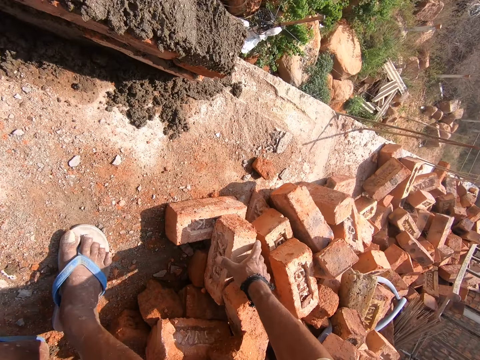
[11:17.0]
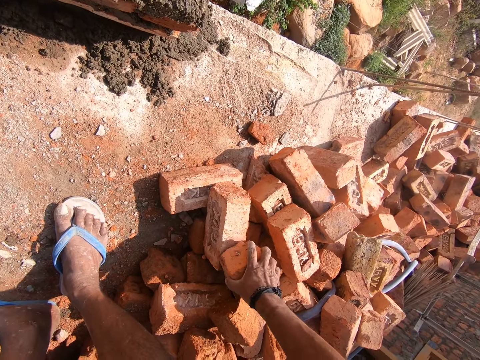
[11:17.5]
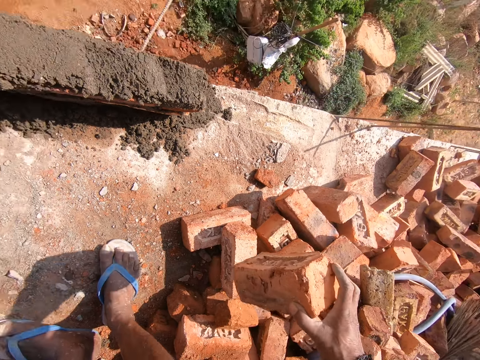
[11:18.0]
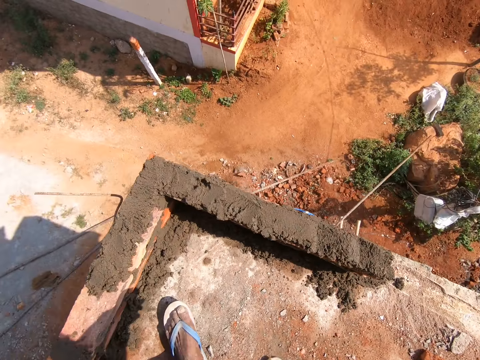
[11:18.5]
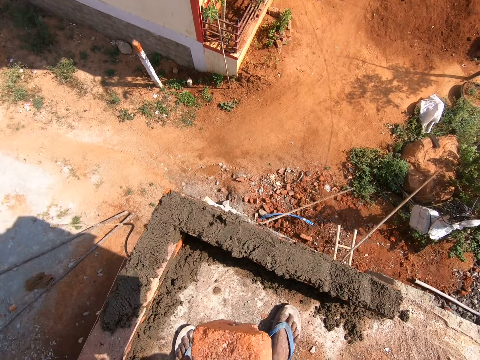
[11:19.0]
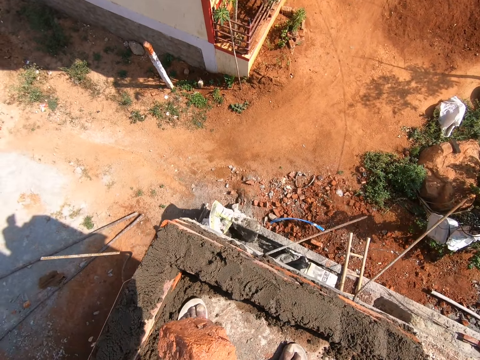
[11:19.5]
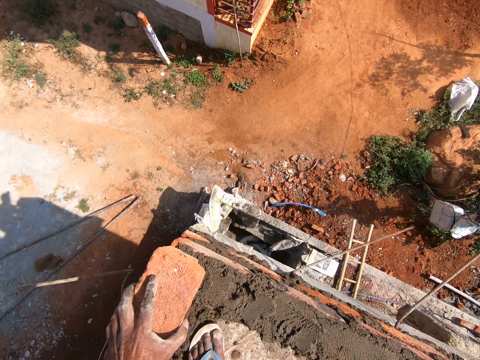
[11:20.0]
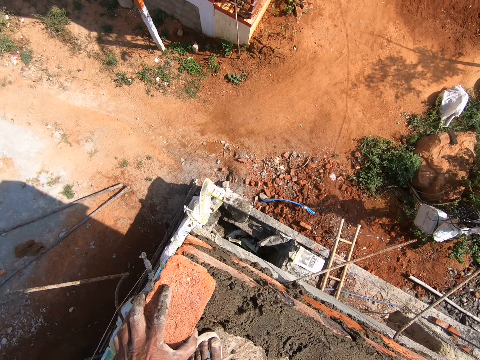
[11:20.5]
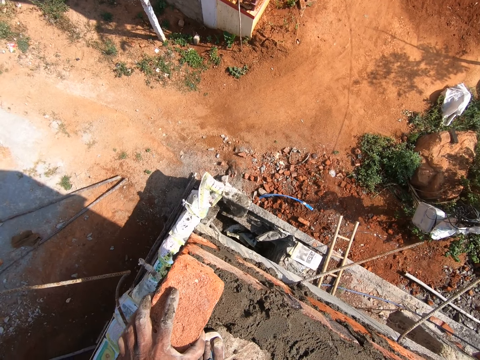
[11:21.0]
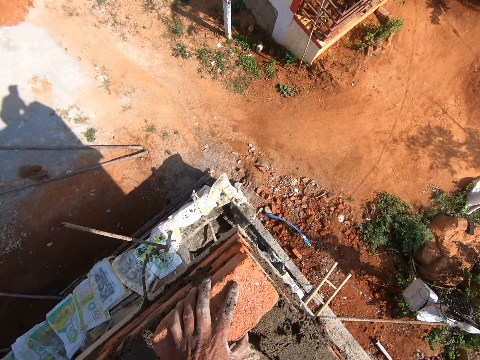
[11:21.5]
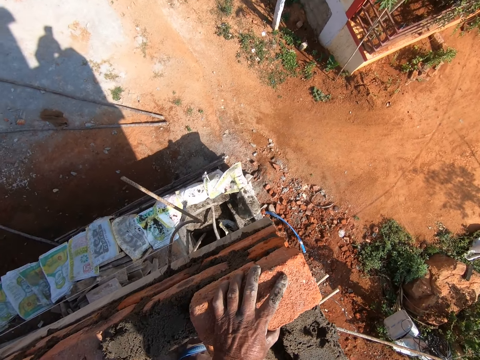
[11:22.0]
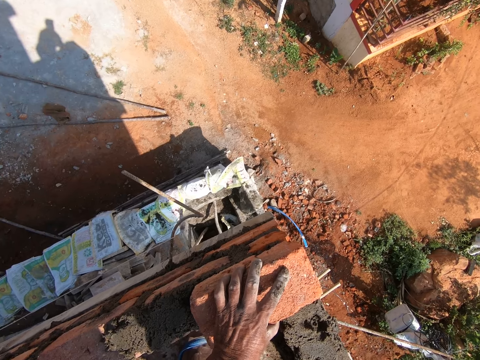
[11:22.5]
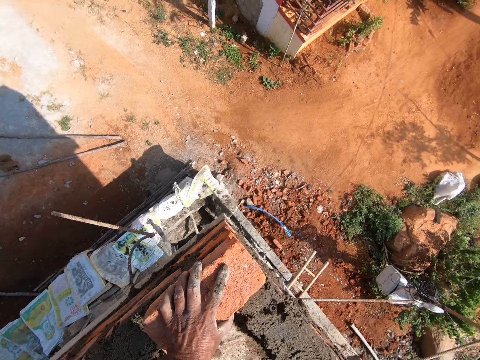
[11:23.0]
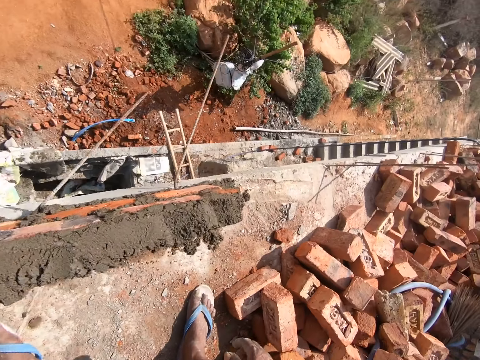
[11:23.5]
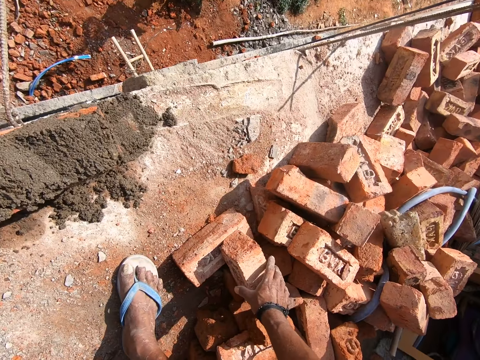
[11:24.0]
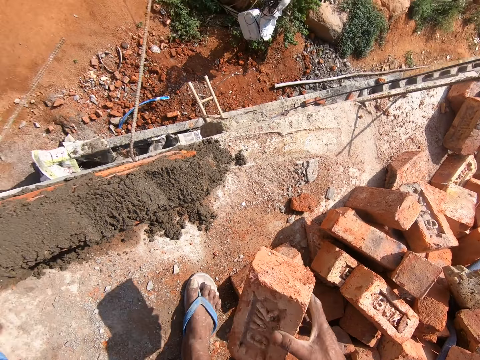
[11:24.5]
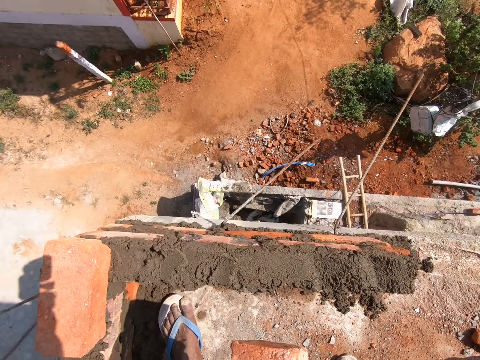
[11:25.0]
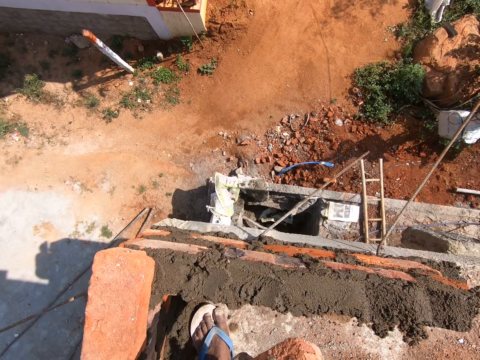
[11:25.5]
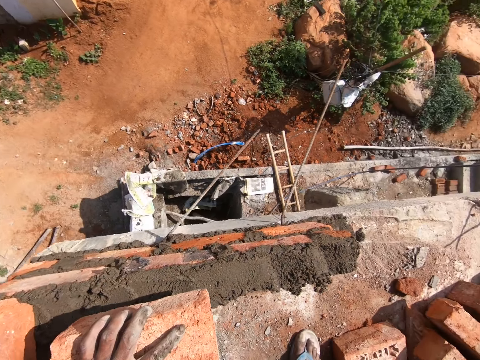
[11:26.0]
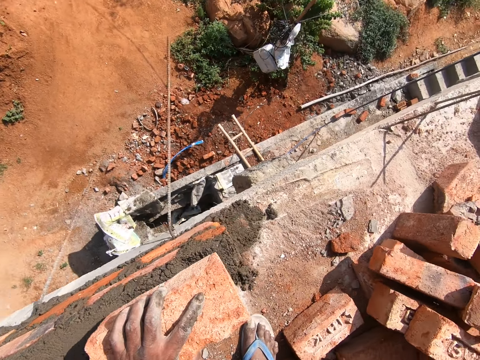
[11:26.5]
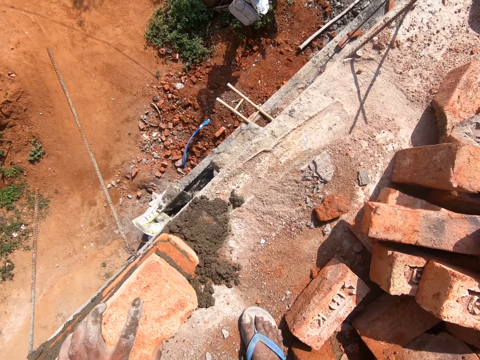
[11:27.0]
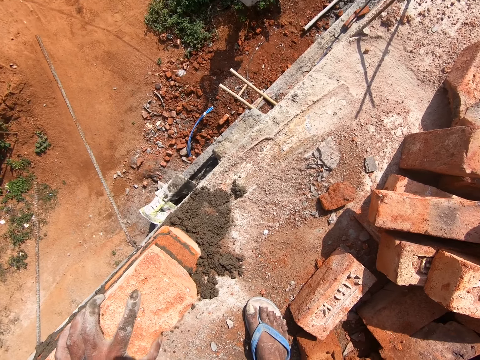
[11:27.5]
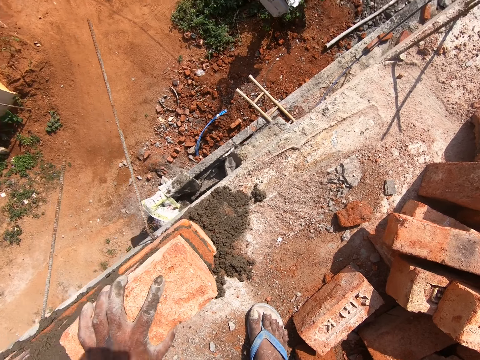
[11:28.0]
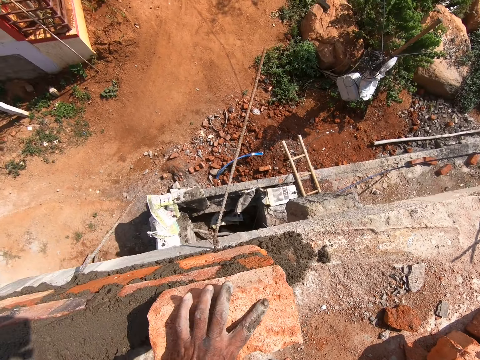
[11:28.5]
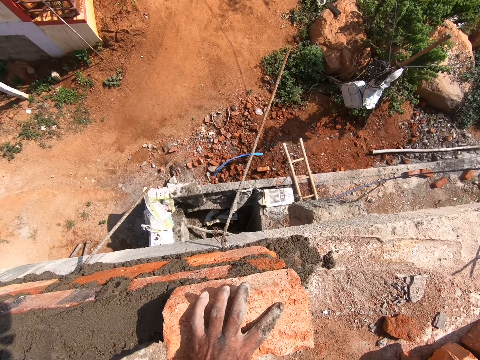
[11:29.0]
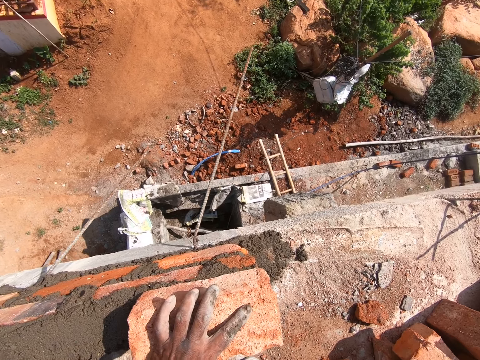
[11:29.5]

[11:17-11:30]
The camera wearer touches the bricks. They pick a brick and put the brick on the cement. They look around. They pick the brick, touch the bricks and put the brick on the cement.

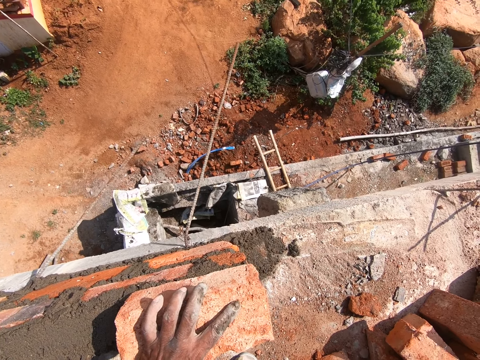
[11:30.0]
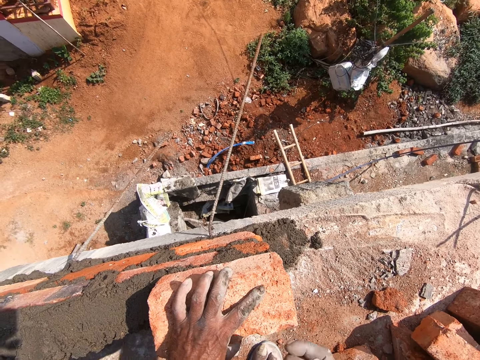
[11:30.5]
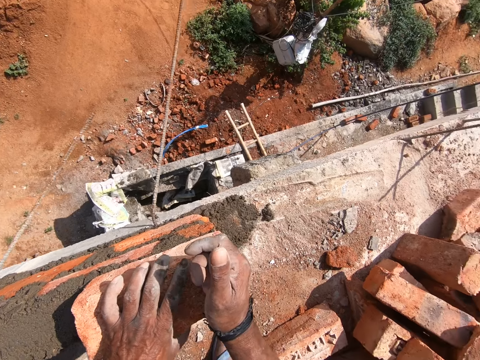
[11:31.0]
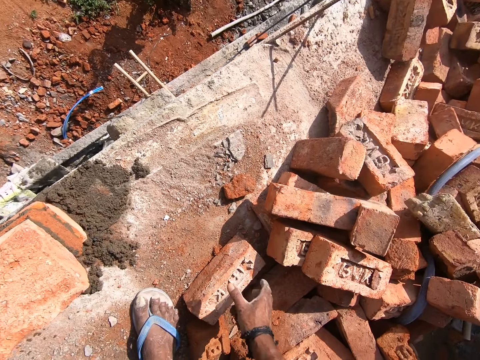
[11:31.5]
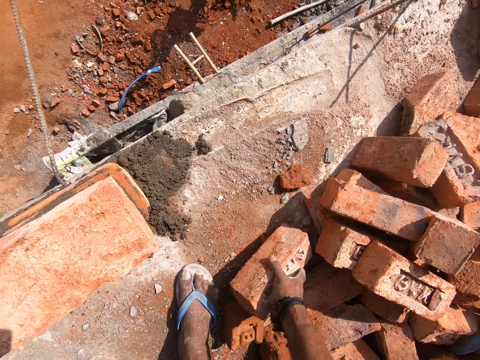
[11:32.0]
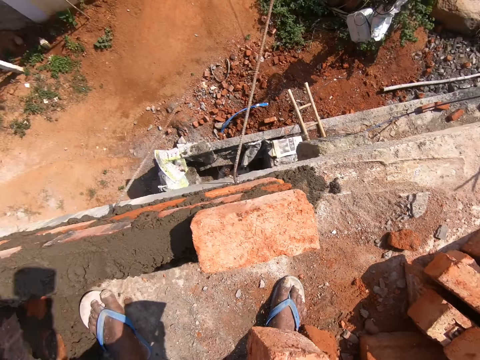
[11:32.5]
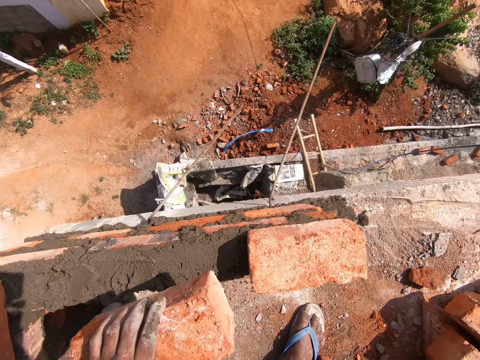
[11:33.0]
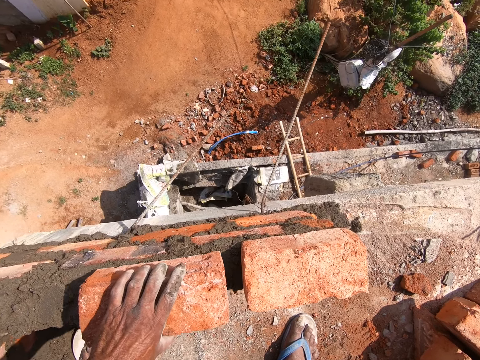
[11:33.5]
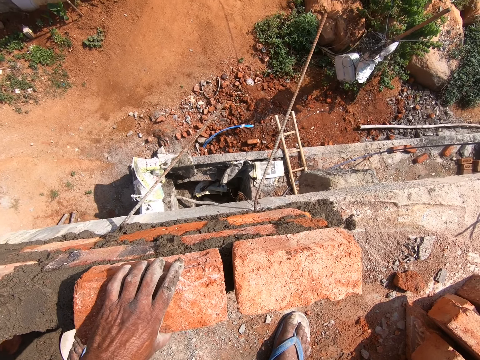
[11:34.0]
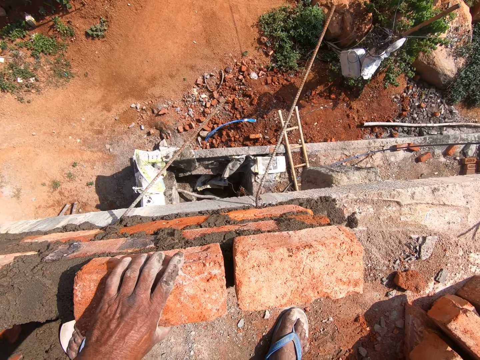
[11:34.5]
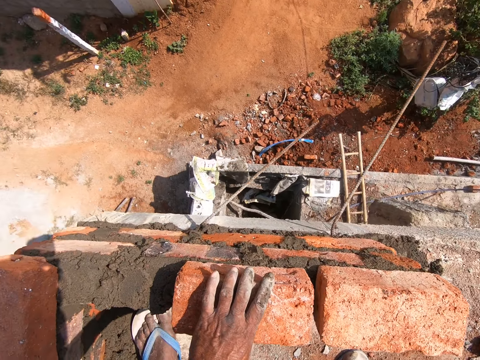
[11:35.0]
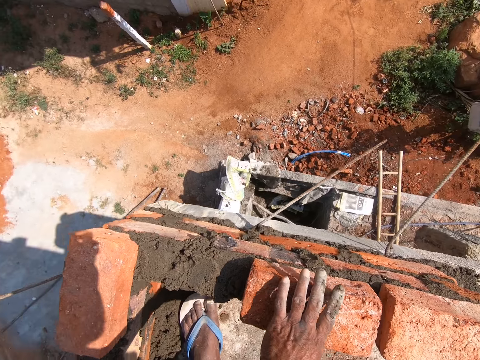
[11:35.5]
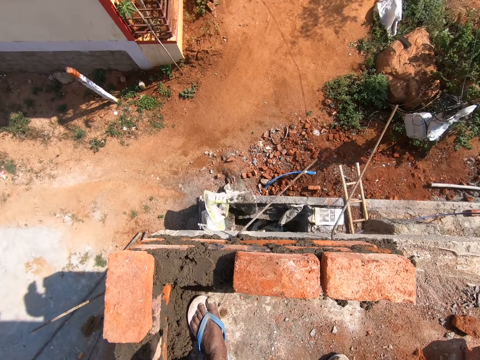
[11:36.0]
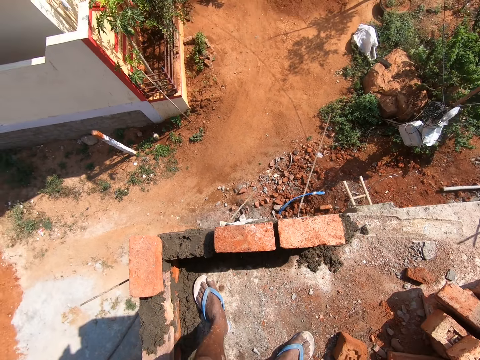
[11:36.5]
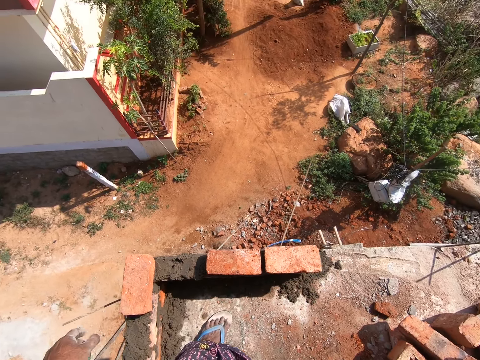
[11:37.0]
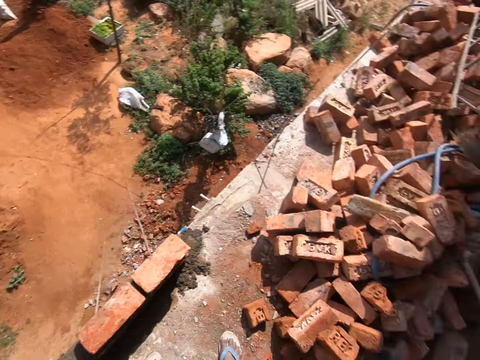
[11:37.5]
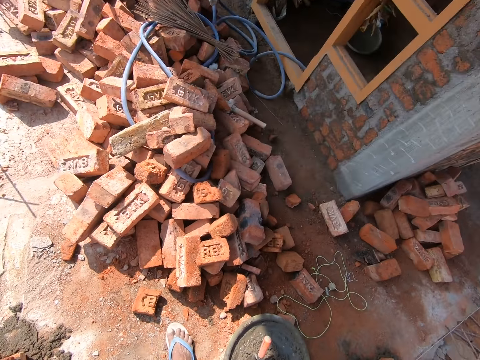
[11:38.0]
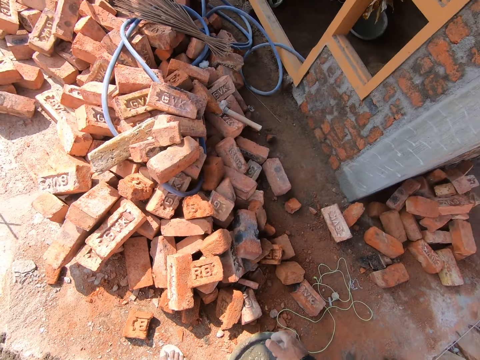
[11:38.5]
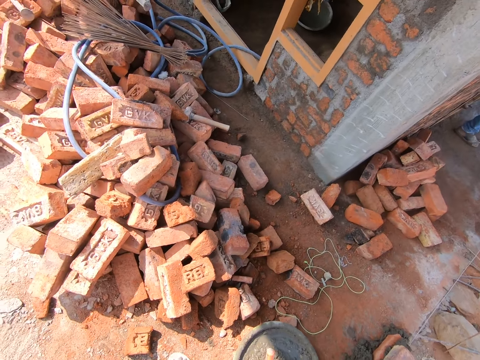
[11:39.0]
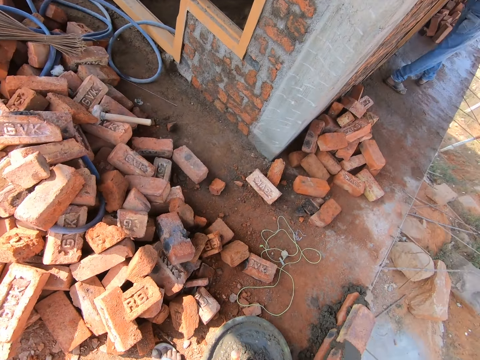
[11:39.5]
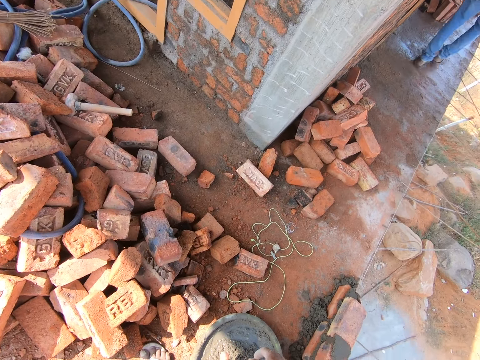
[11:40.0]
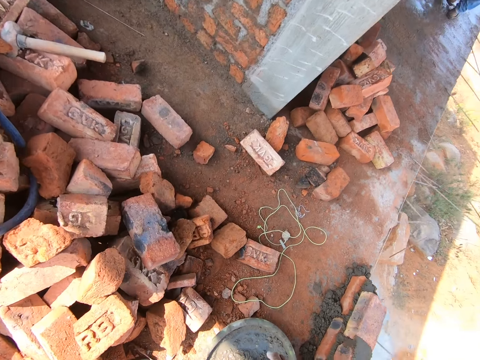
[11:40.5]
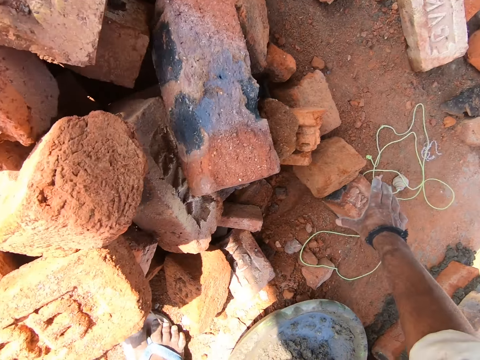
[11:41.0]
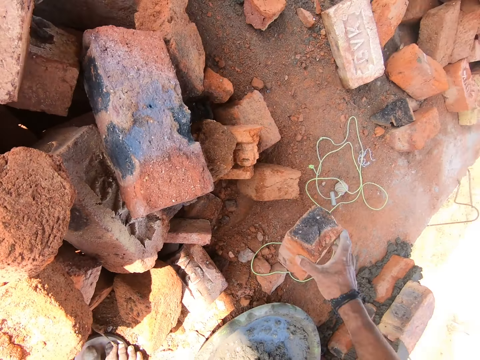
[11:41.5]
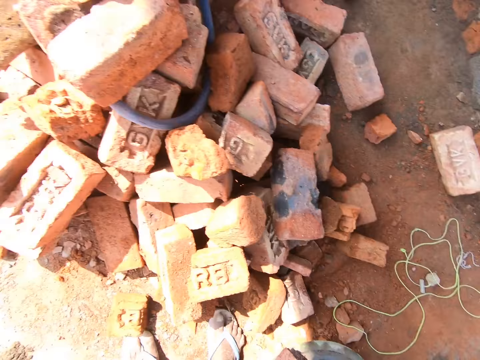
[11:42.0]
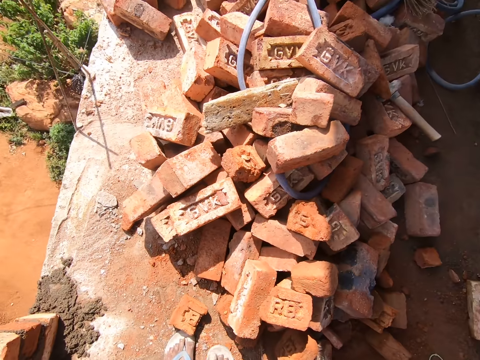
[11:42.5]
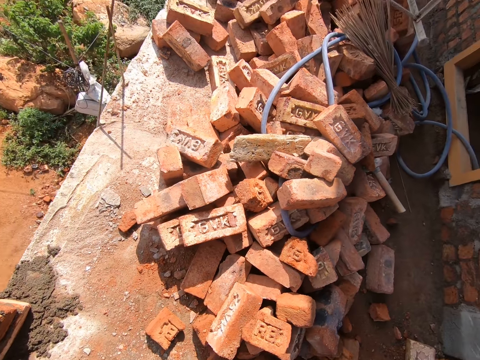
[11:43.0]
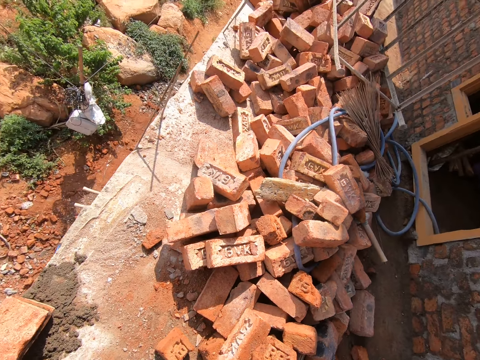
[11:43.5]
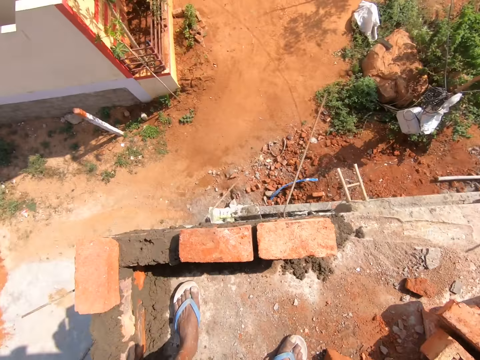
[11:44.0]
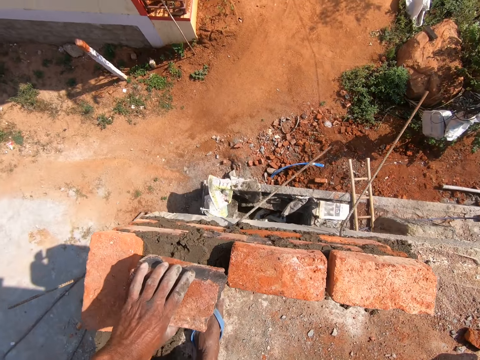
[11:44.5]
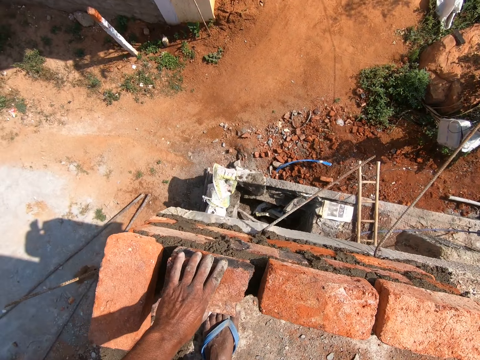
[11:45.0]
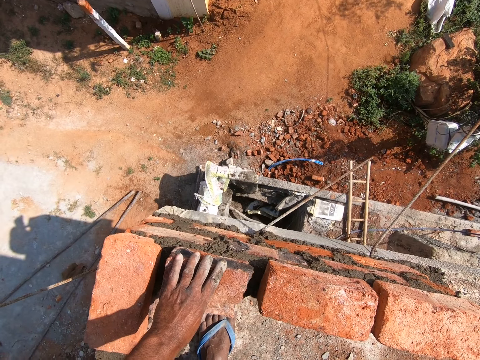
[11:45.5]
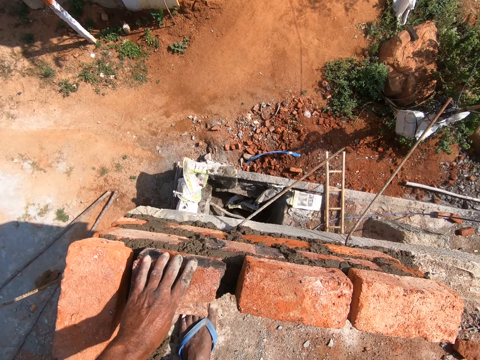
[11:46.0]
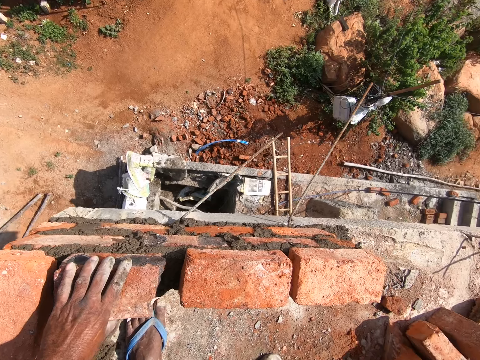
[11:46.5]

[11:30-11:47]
The camera wearer looks around. They pick a brick and put the brick on the cement. They touch the bricks. They look around. They pick the brick and touch the bricks. They look around. They touch the bricks and put the brick on the cement.
